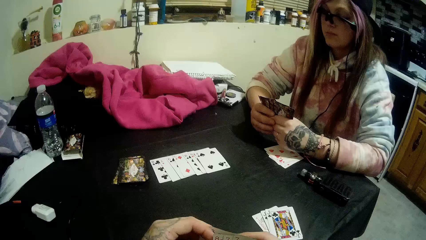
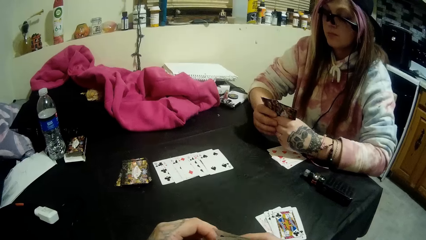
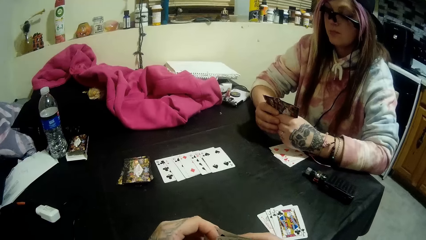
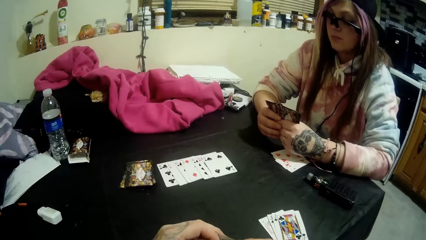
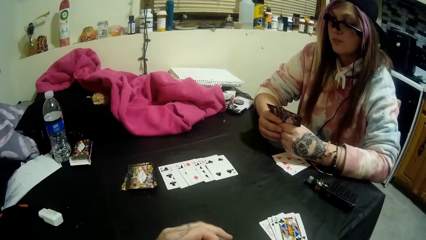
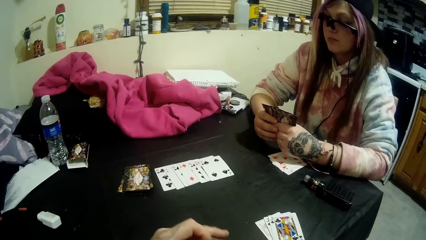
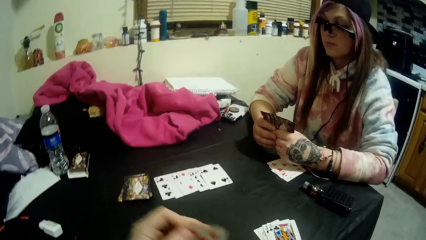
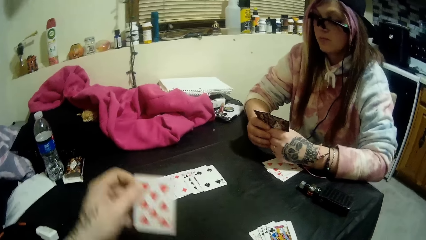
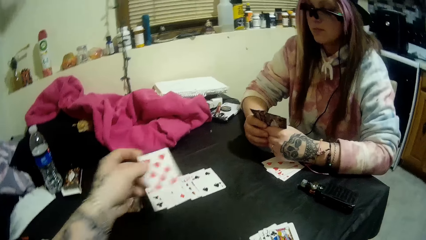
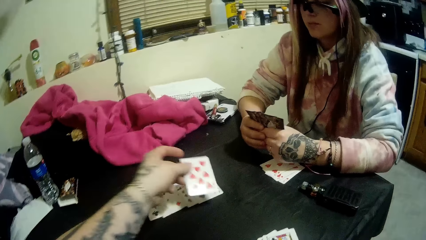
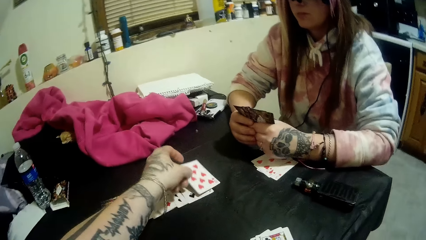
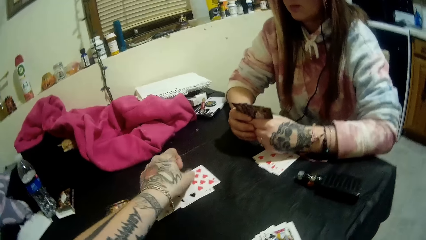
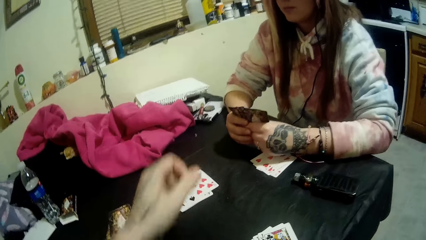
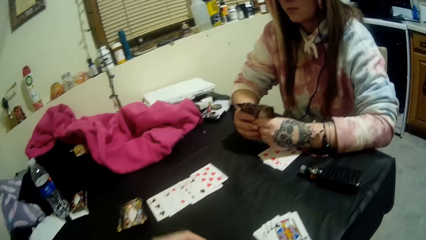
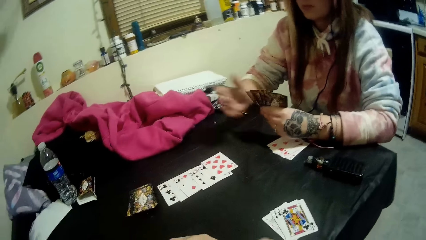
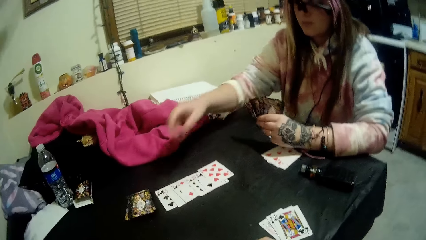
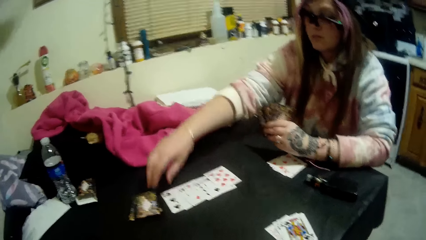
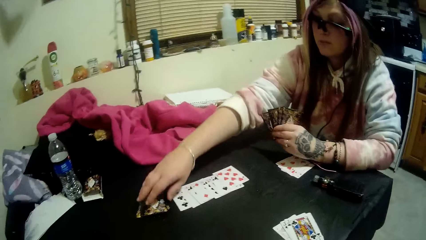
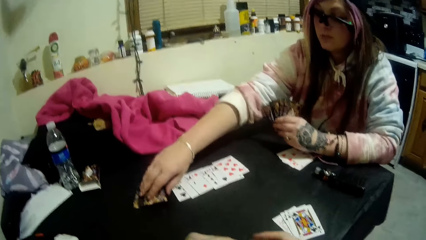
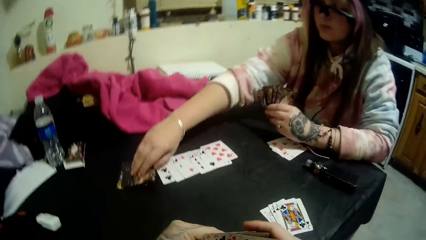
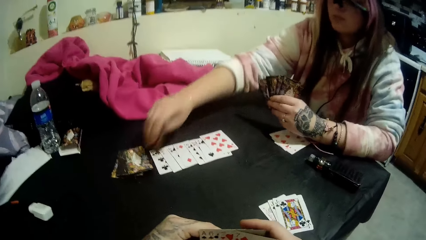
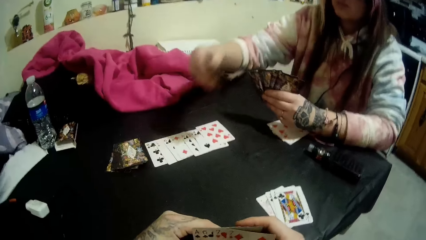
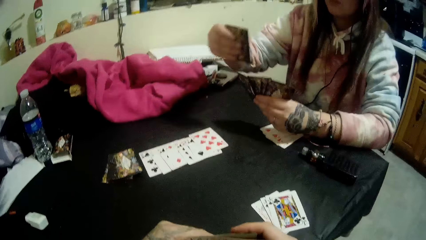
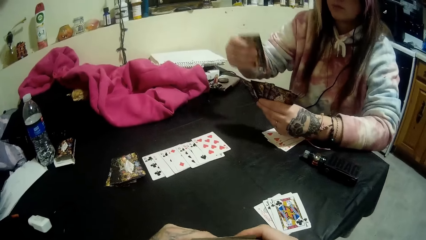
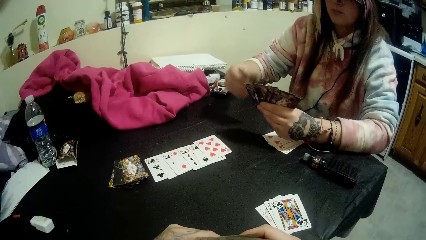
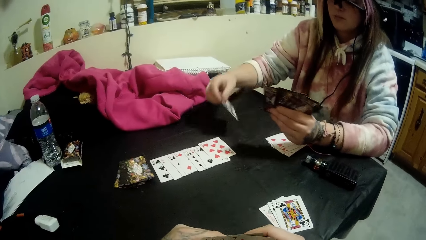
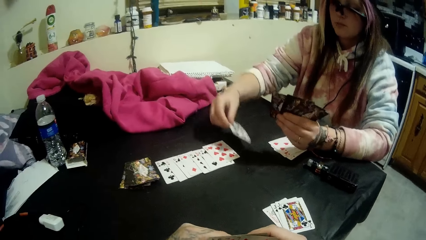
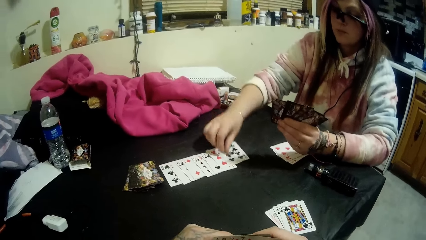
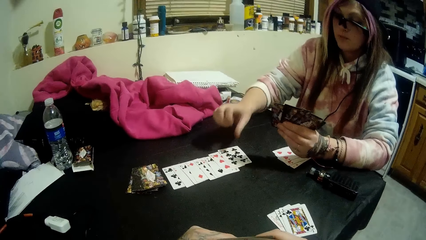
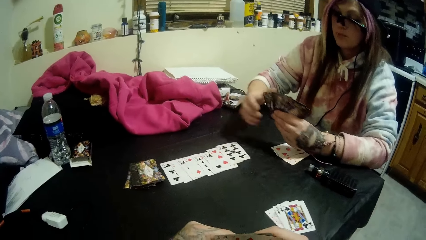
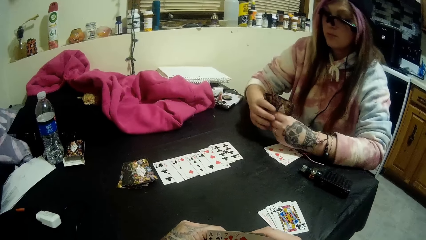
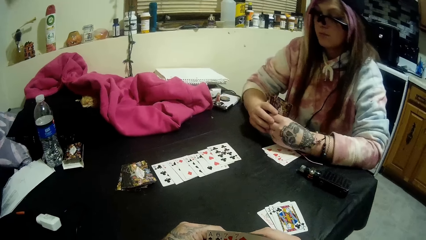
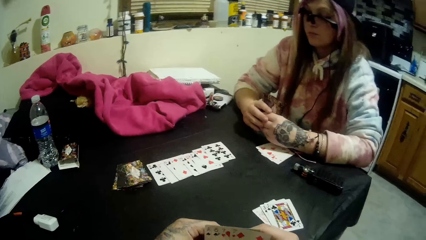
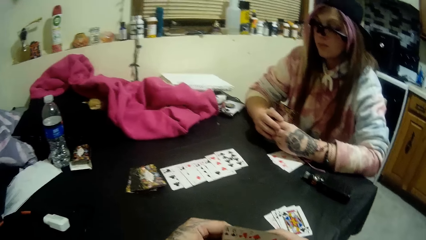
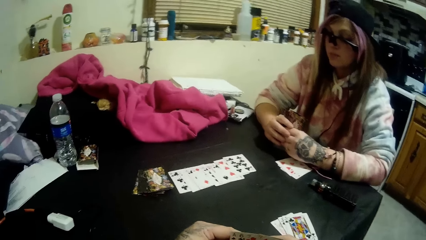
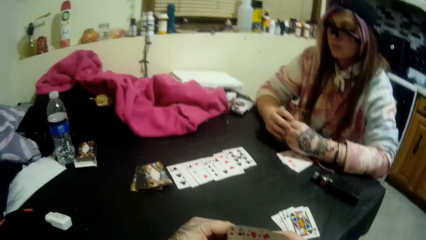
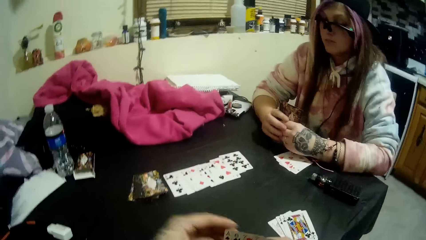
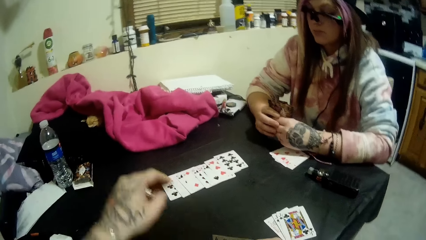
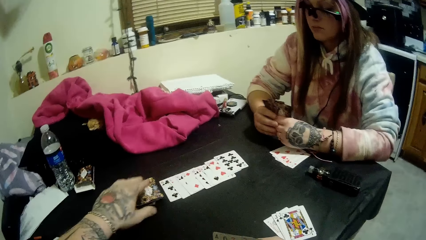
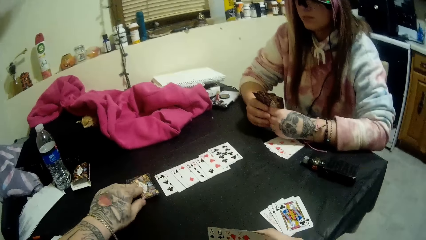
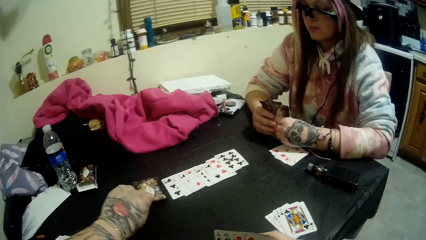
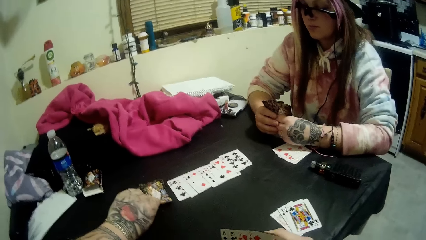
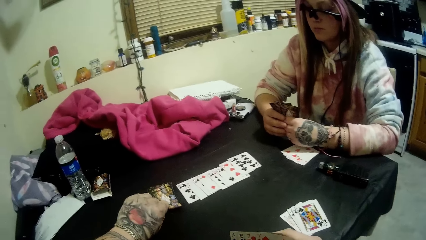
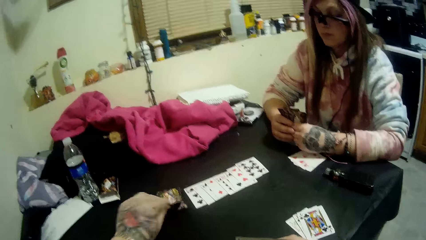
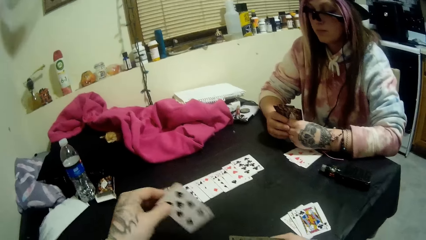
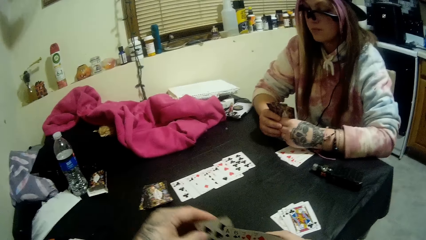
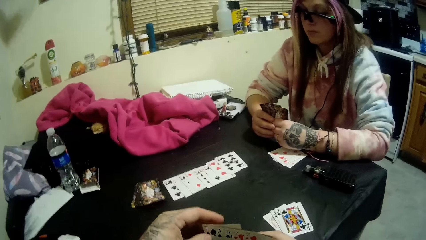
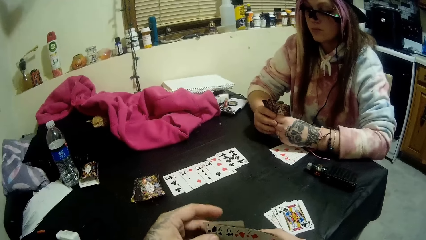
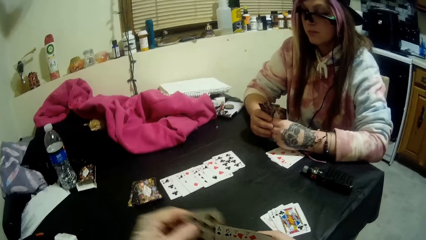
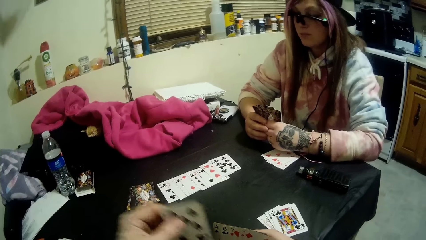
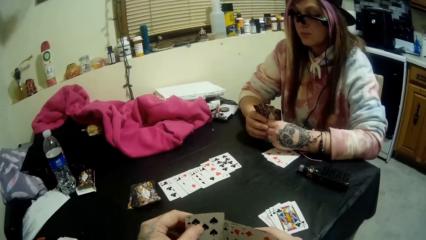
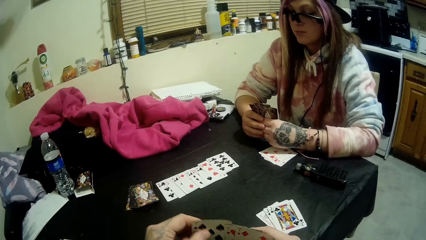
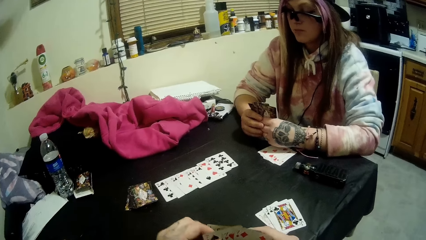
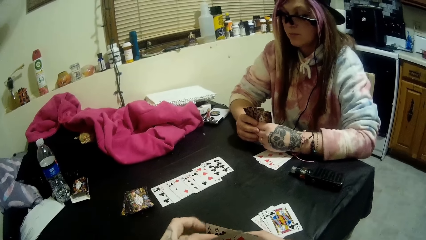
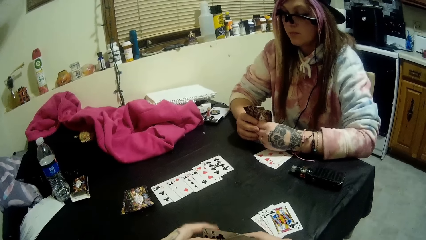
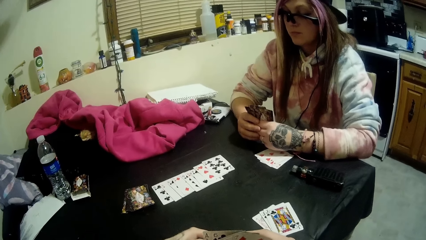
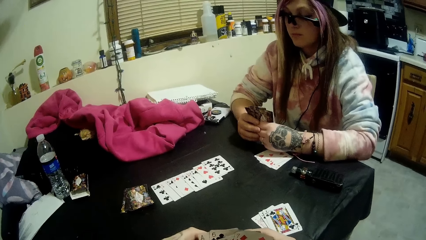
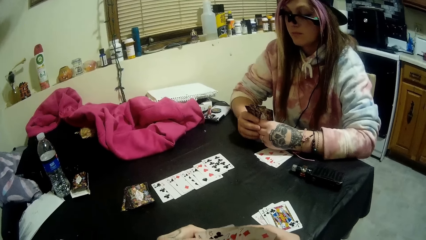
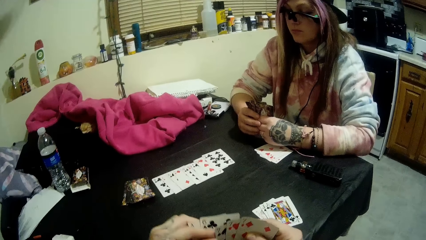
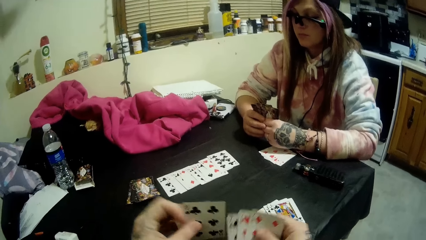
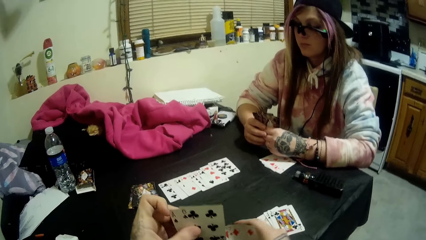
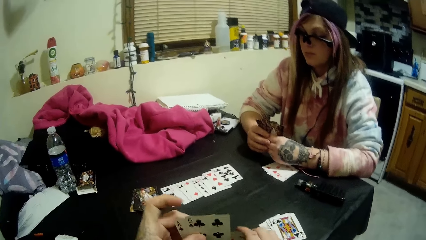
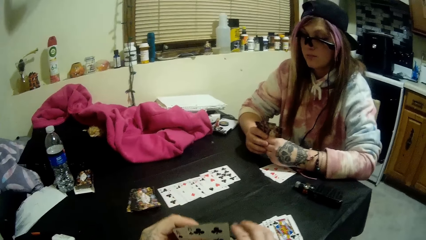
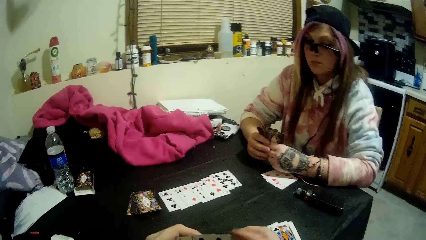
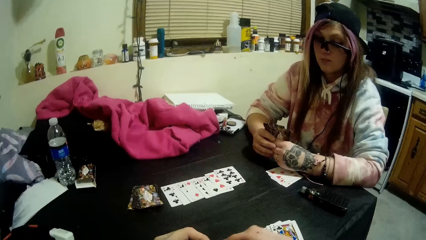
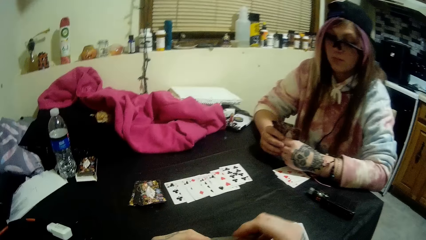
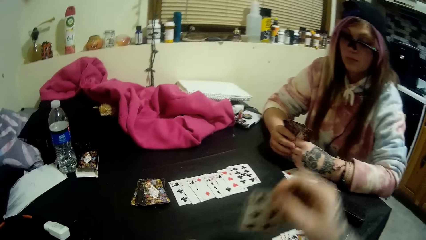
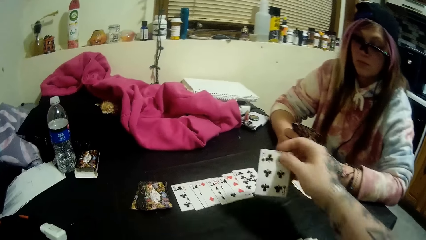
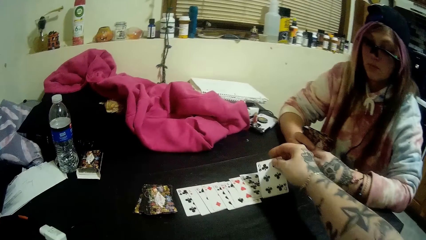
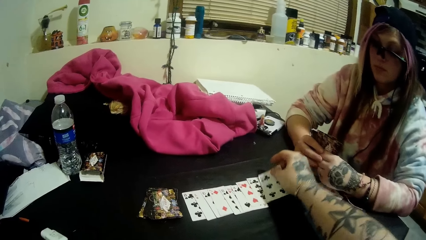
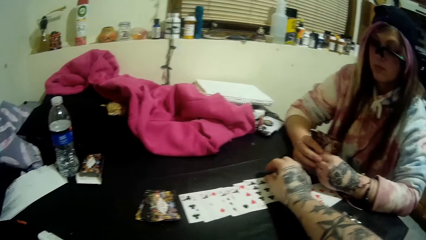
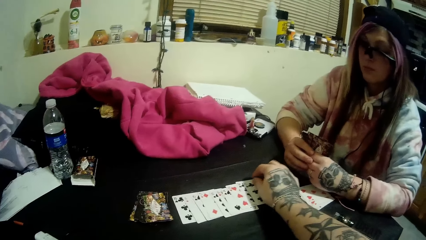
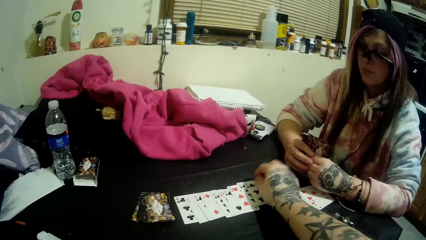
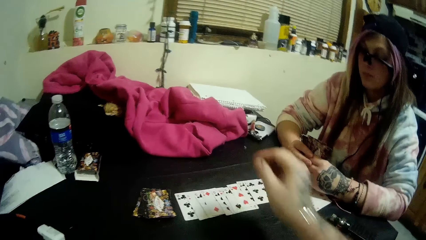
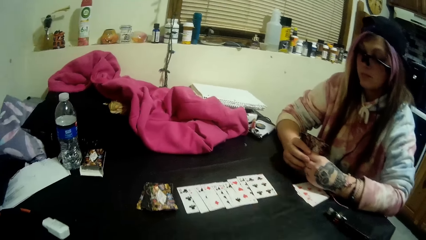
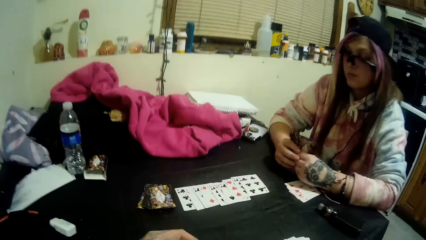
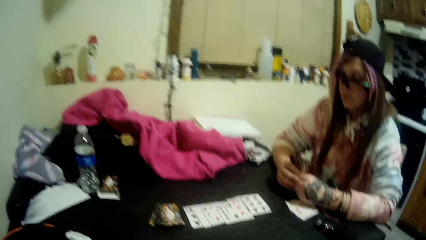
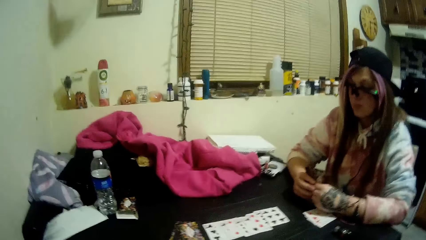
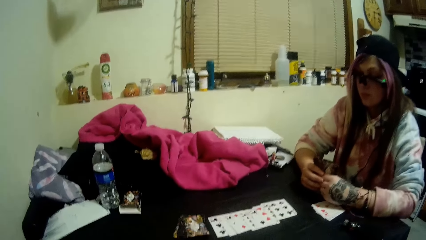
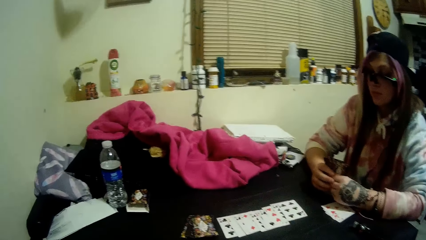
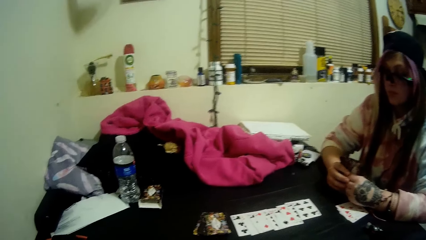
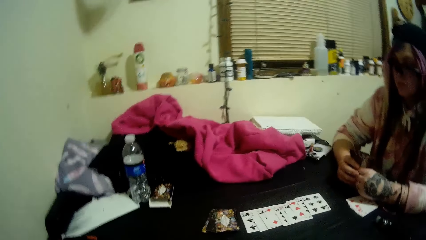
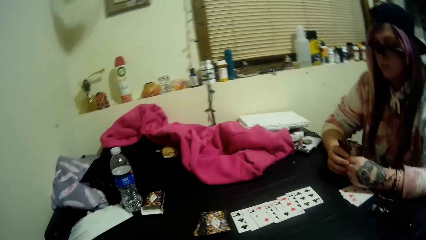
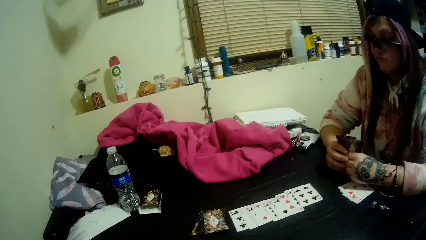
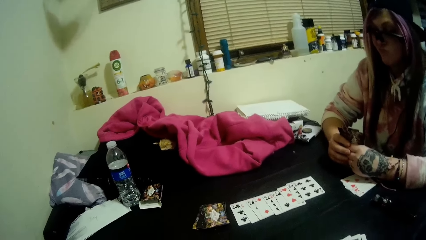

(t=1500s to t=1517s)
The camera wearer drops a card on the pile of cards with his left hand. A woman picks up a card from the closed deck of cards on the table with her right hand. The woman drops the picked card on the pile of cards on the table with her right hand. The camera wearer picks up a card from the closed deck of cards with his left hand. He drops a card on the pile of cards with his right hand.
